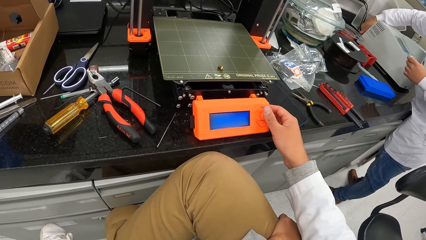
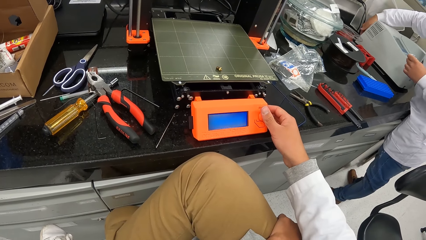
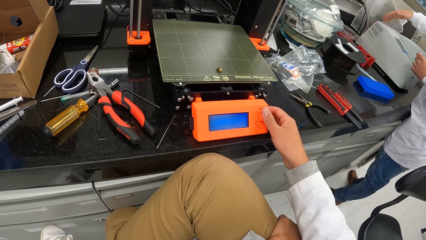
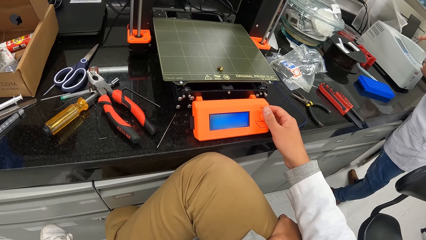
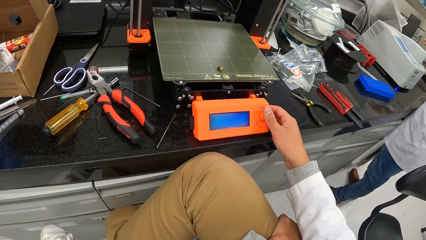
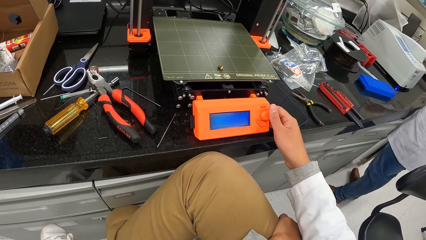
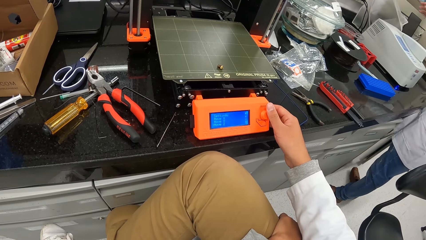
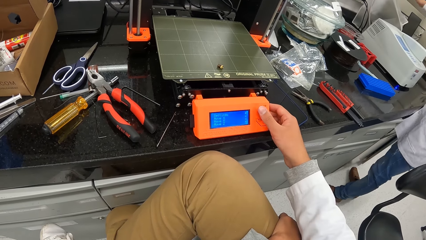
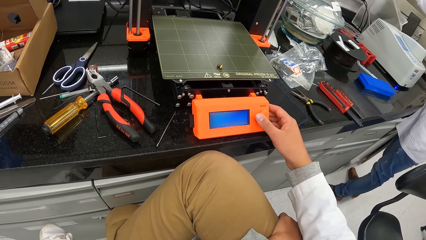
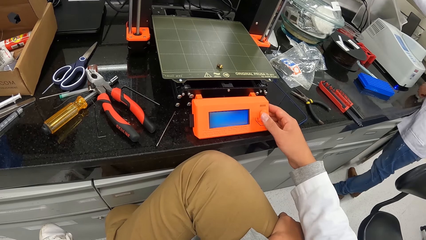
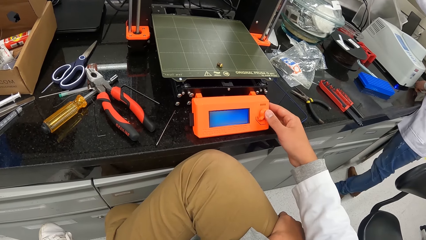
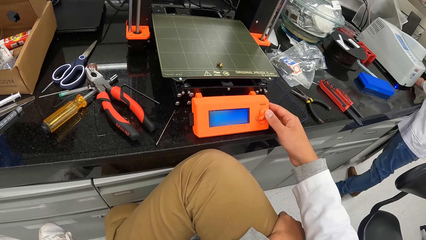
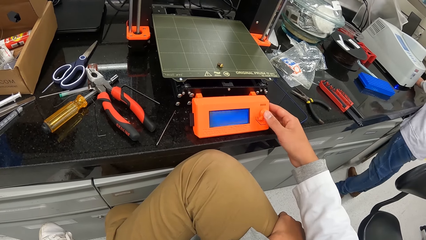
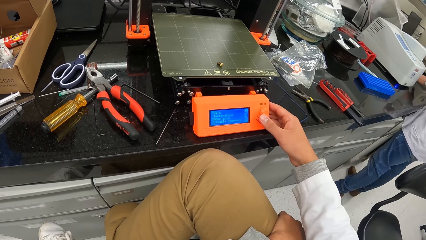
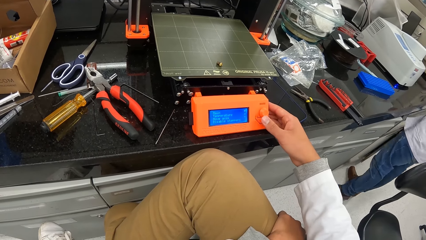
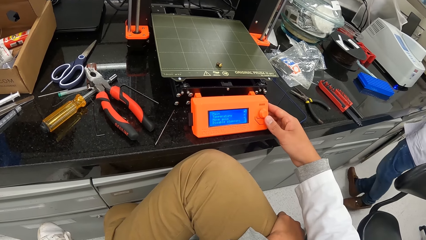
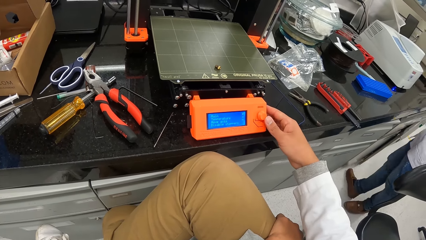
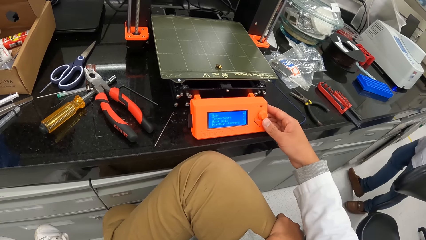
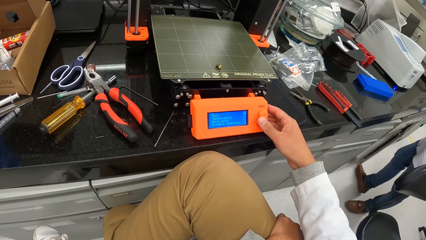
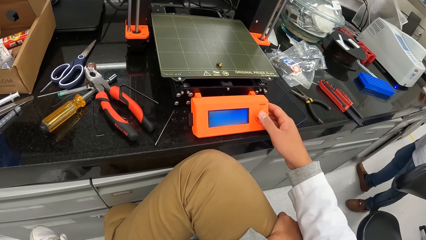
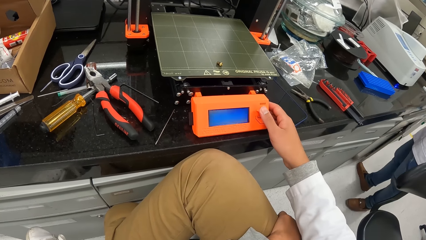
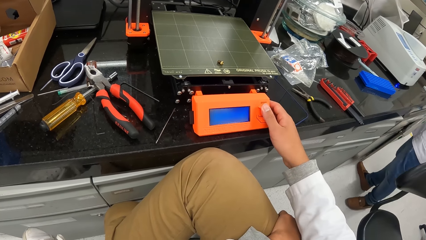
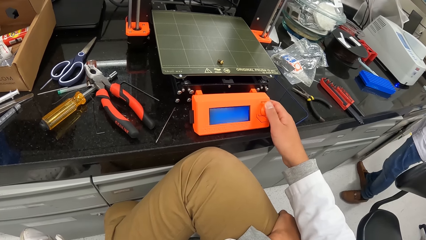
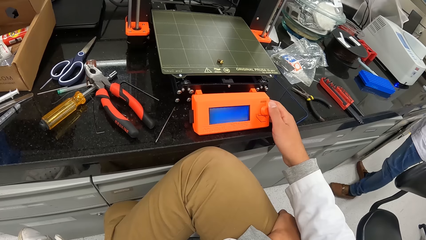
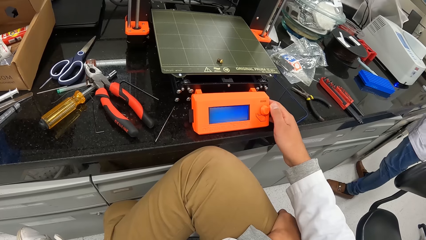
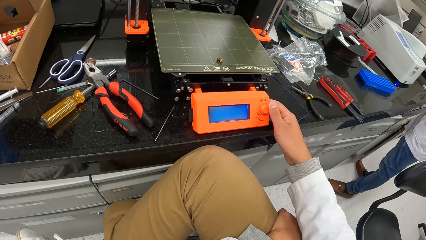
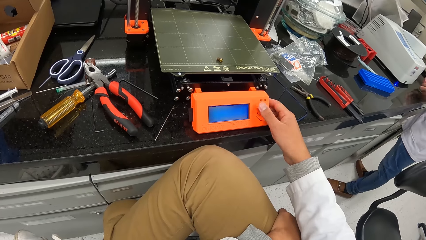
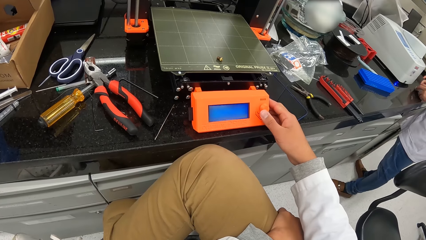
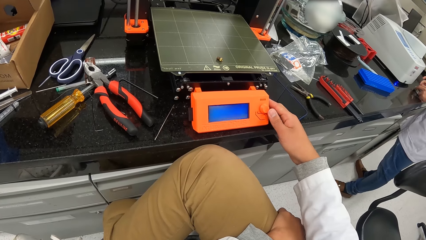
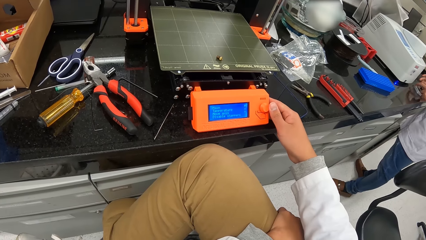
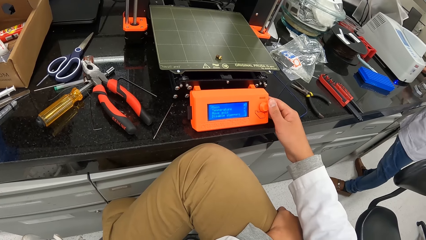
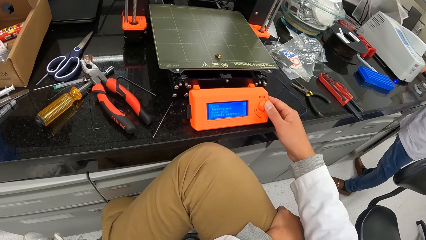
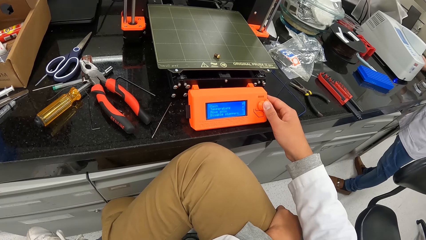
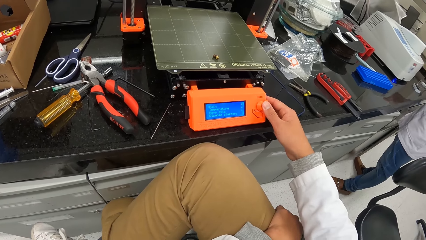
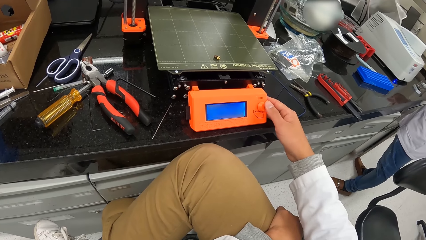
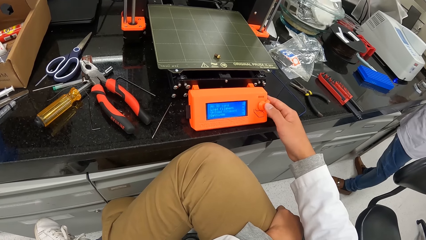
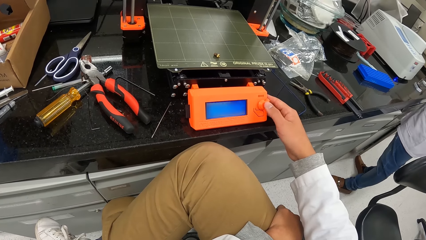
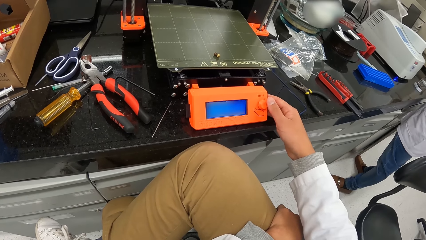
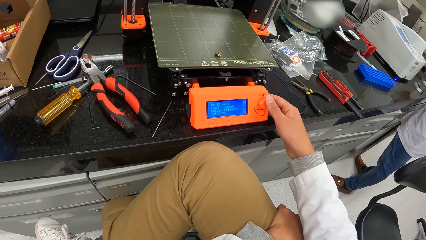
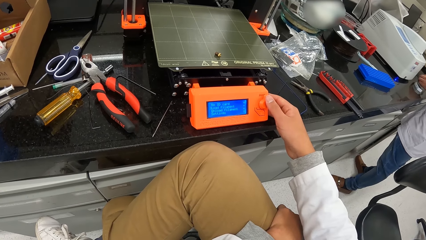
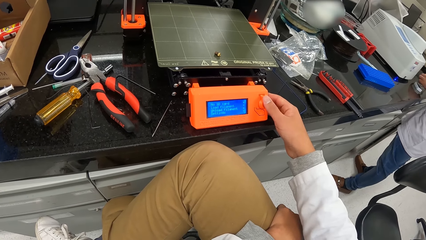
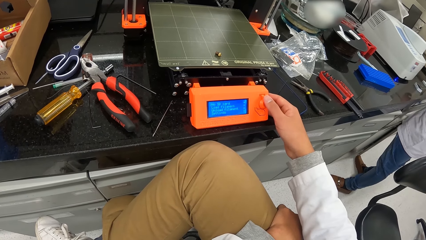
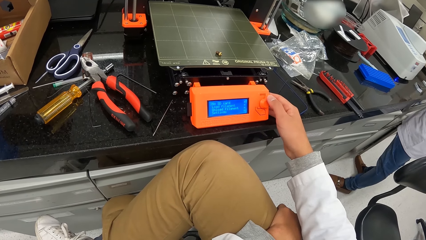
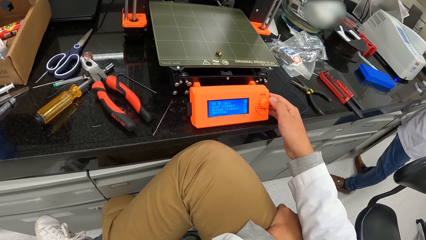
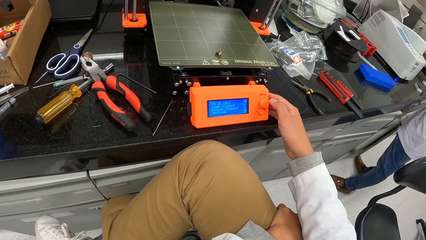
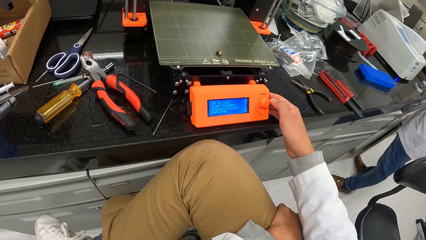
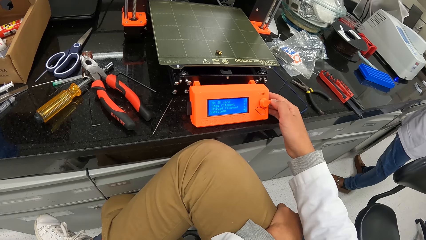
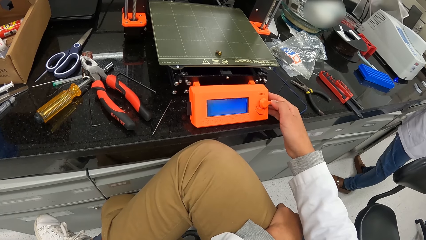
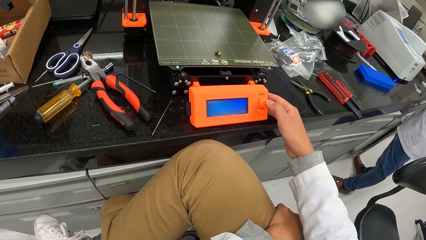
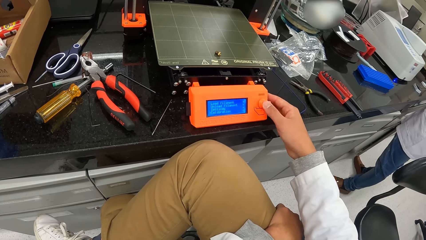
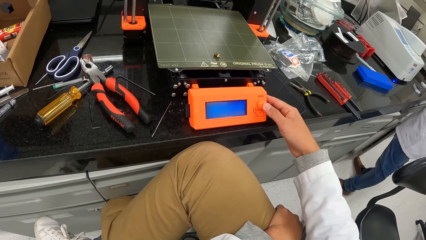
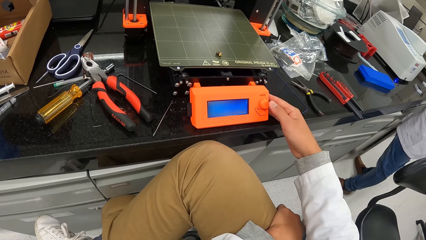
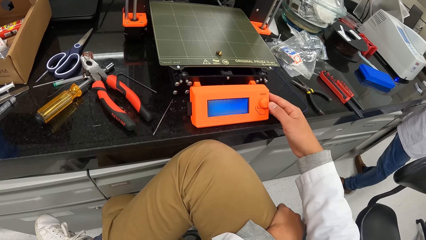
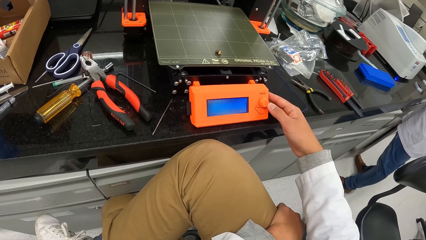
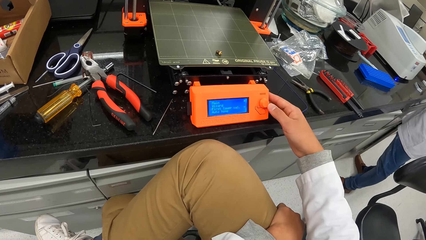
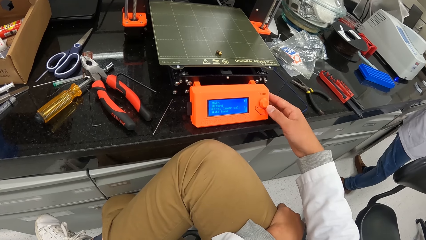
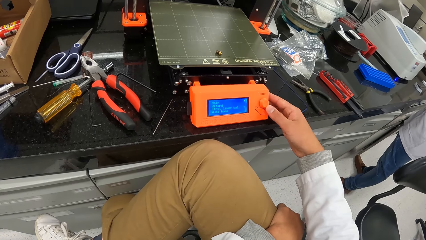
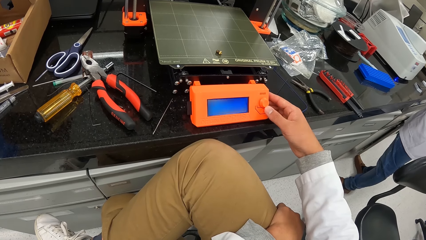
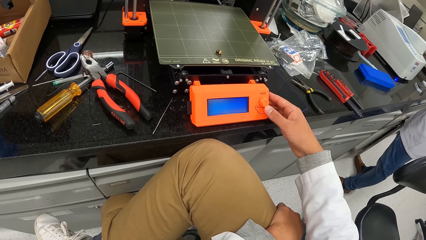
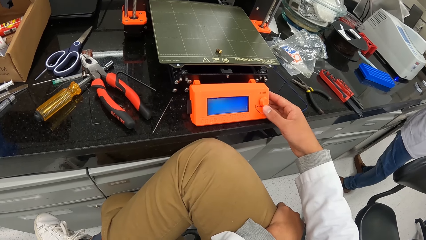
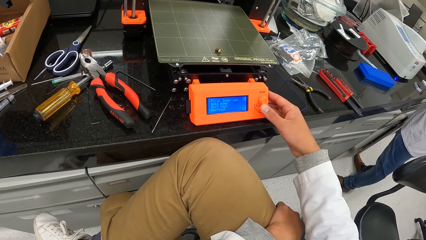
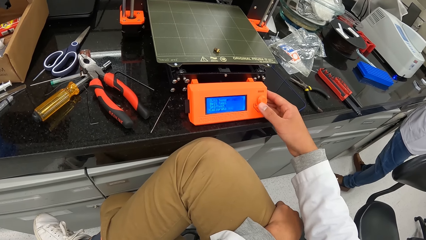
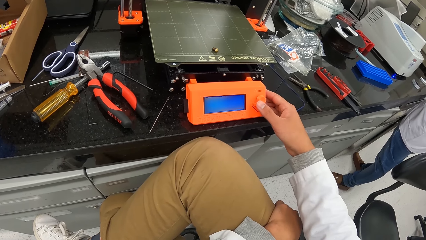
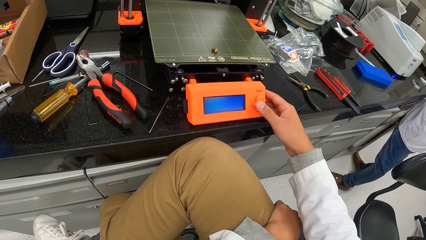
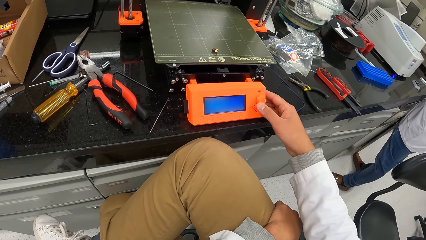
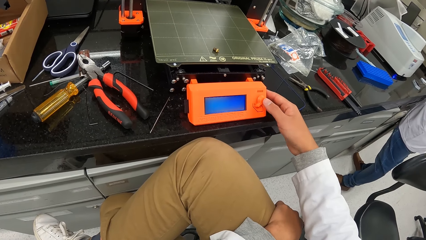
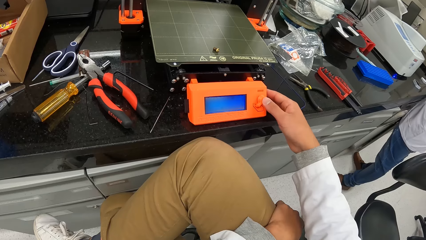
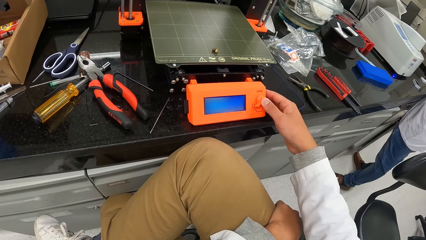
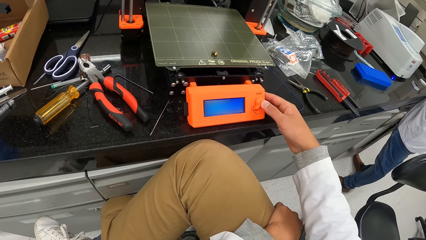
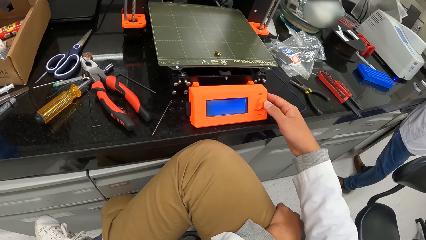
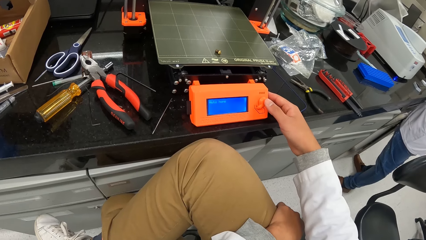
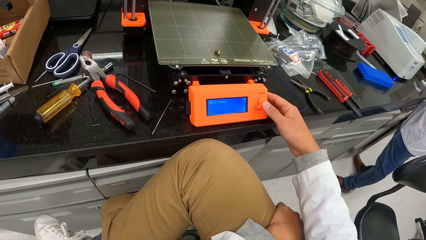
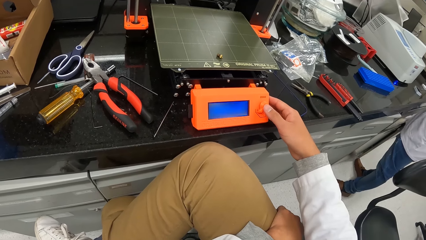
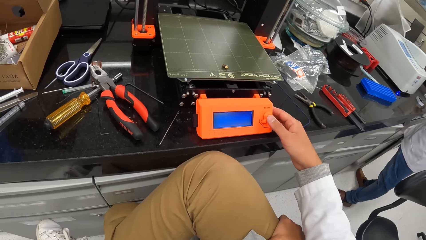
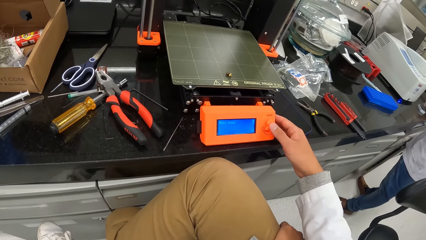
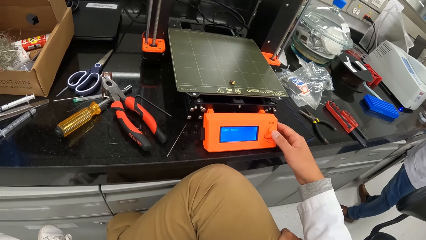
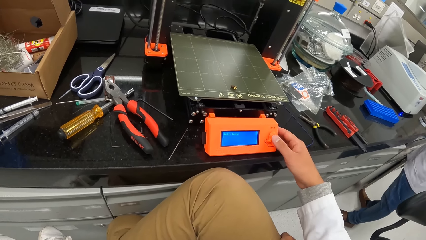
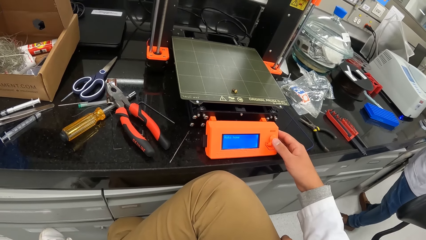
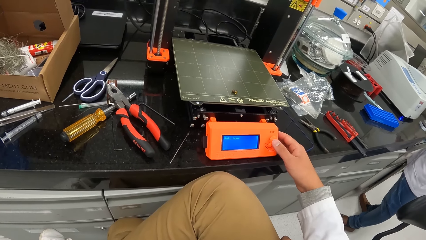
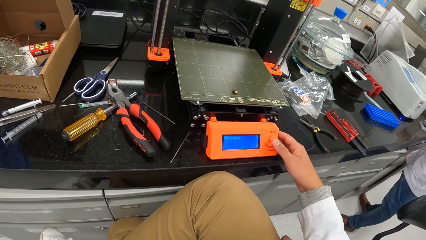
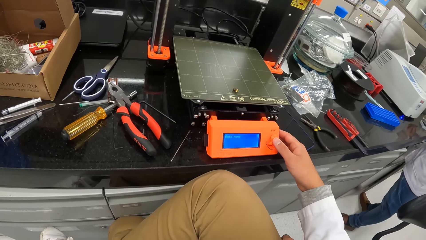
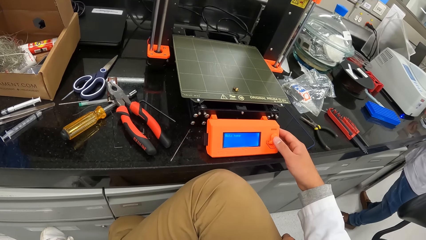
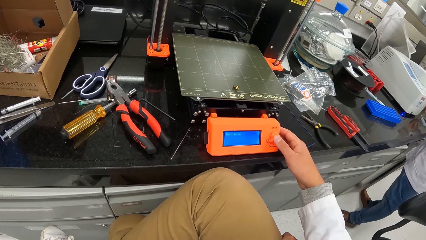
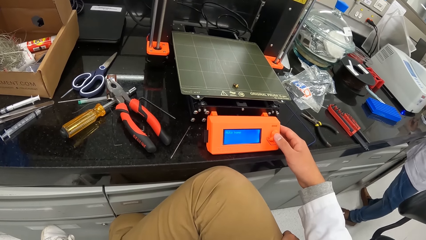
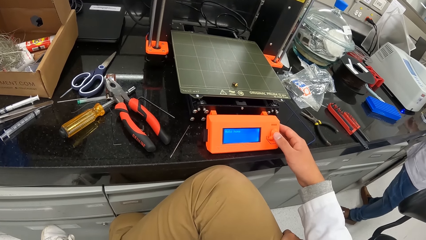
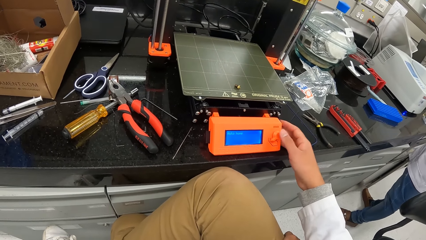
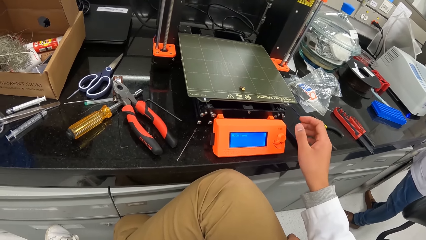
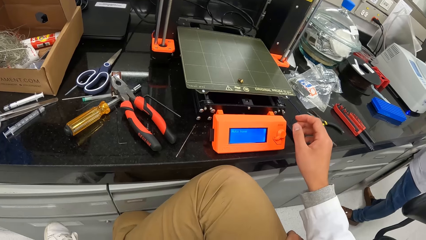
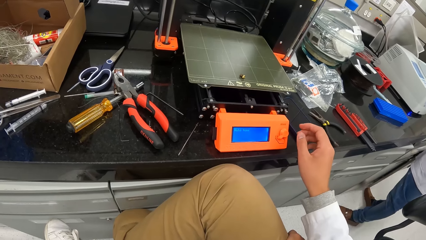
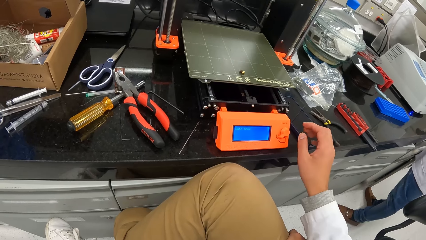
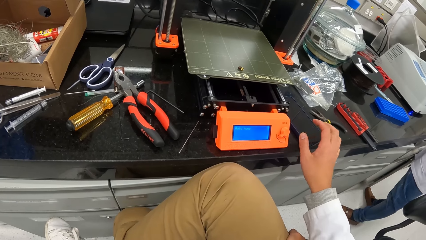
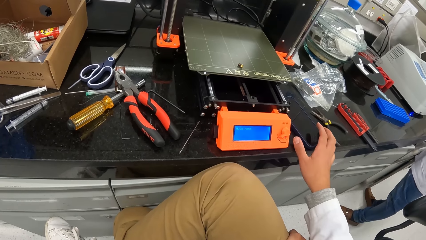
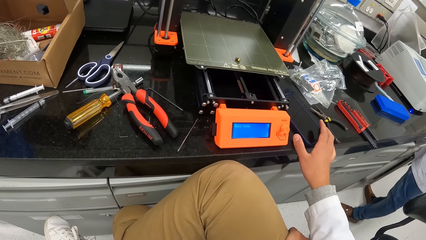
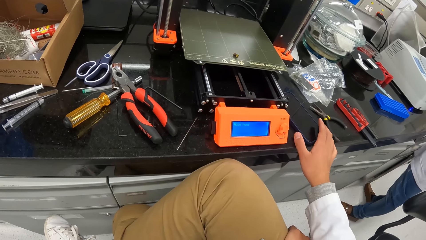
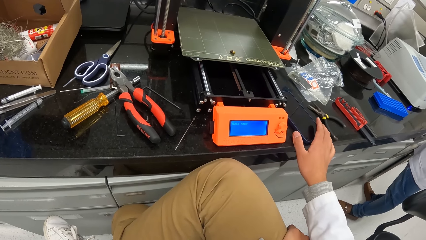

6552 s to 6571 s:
The man places a rack of sample tubes on the cabinet top with his hands. The camera wearer operates the machine.
